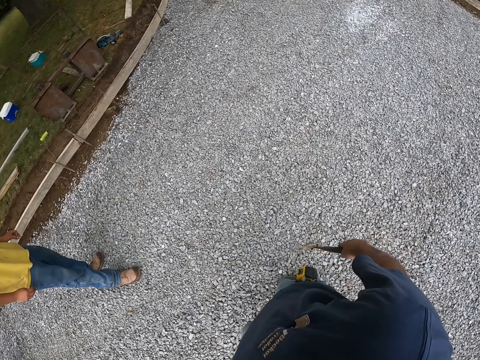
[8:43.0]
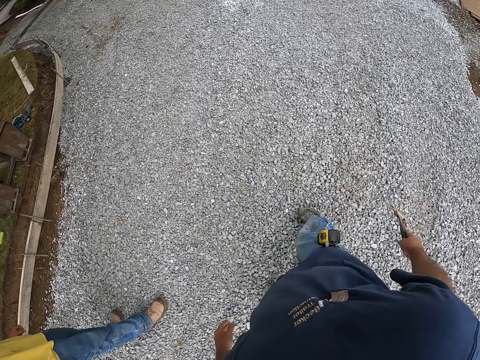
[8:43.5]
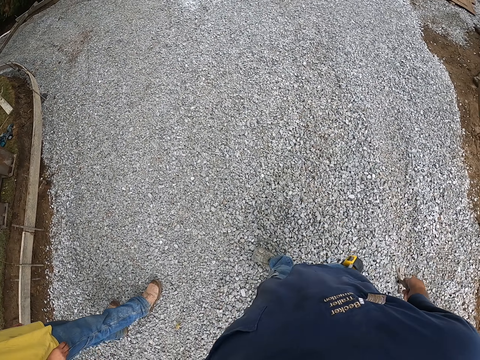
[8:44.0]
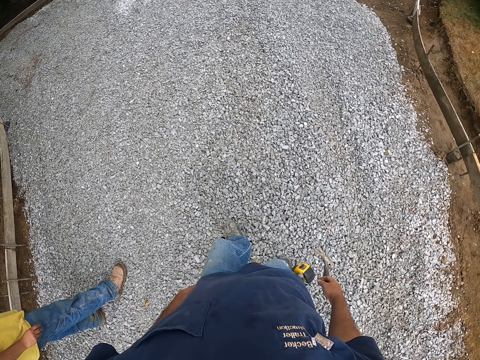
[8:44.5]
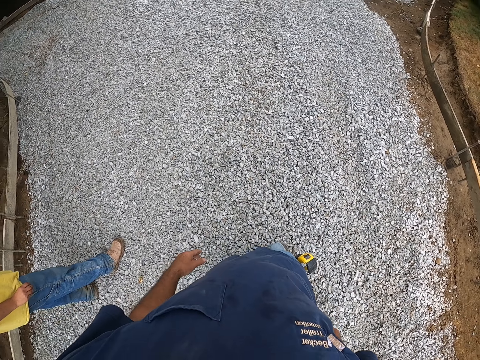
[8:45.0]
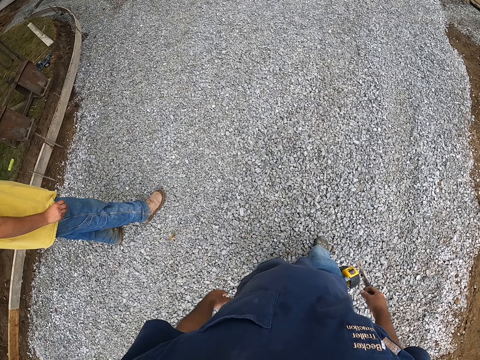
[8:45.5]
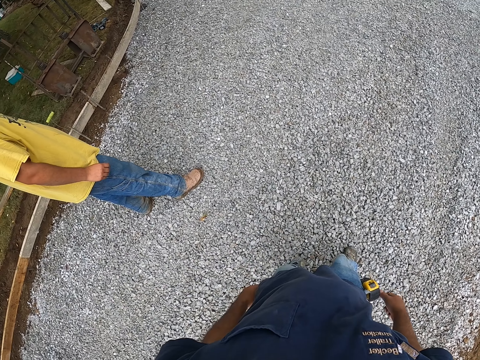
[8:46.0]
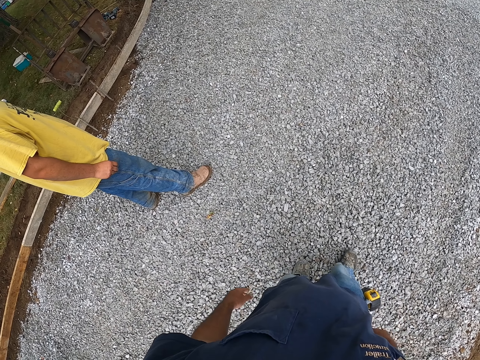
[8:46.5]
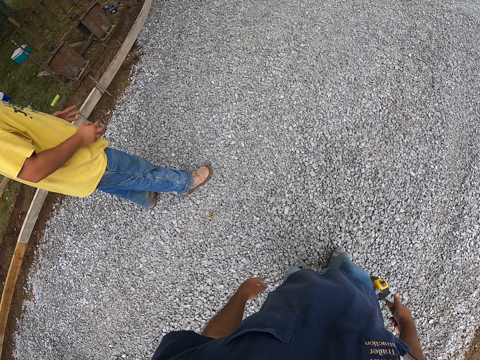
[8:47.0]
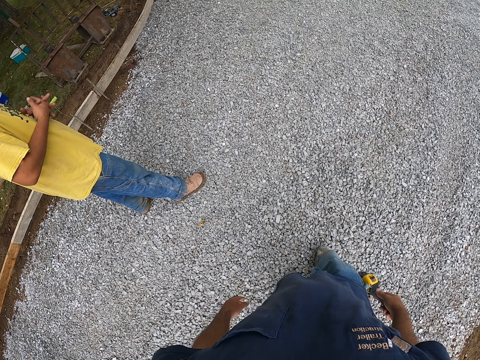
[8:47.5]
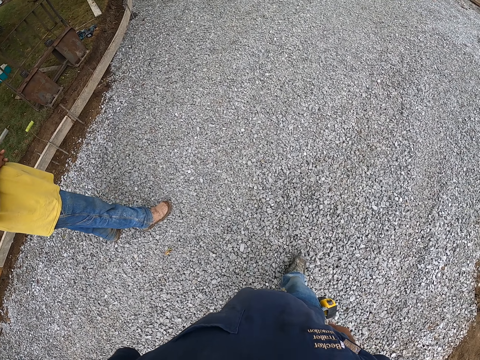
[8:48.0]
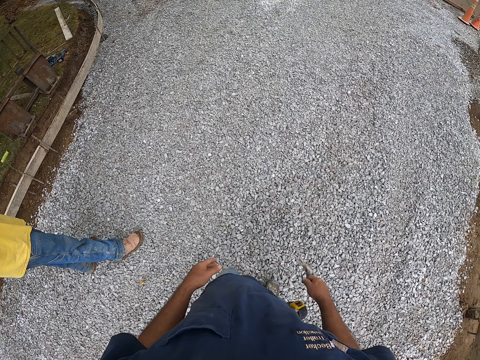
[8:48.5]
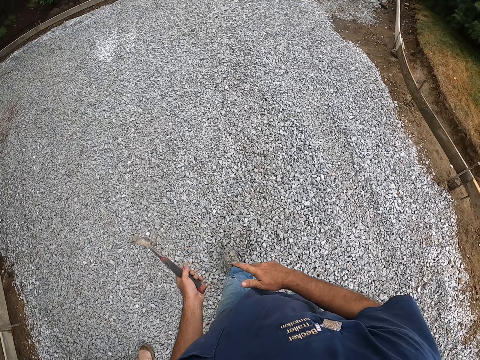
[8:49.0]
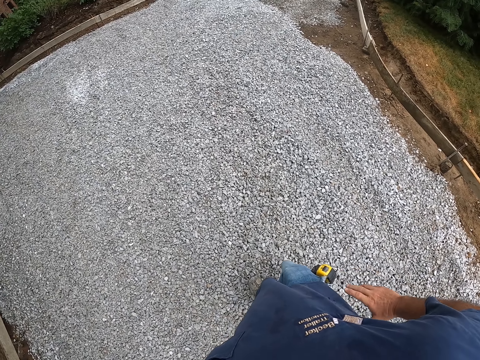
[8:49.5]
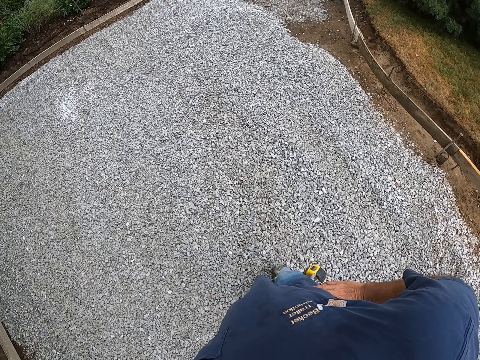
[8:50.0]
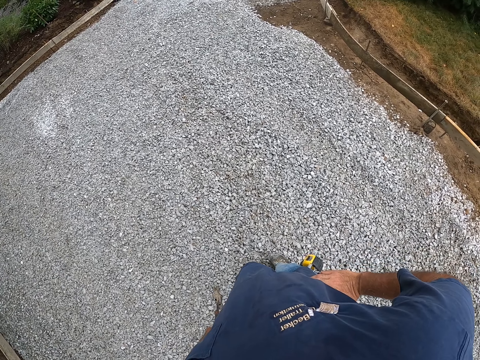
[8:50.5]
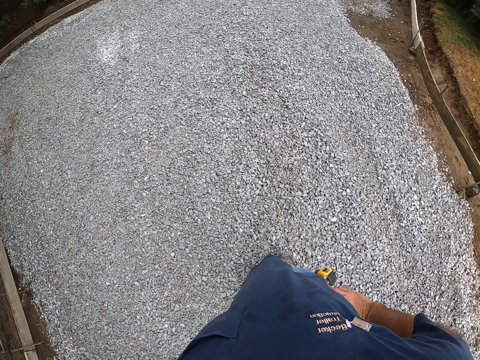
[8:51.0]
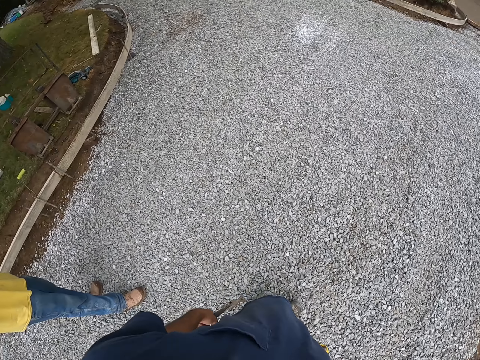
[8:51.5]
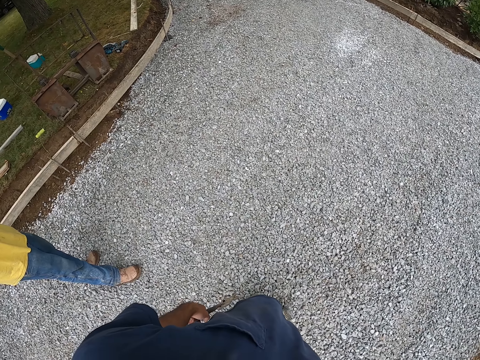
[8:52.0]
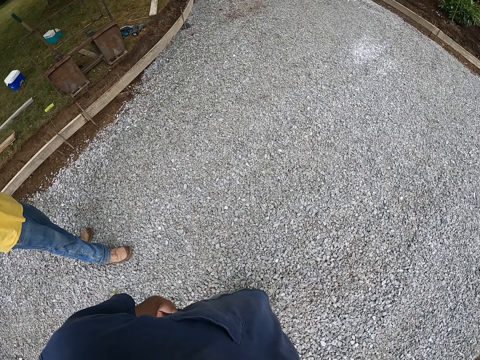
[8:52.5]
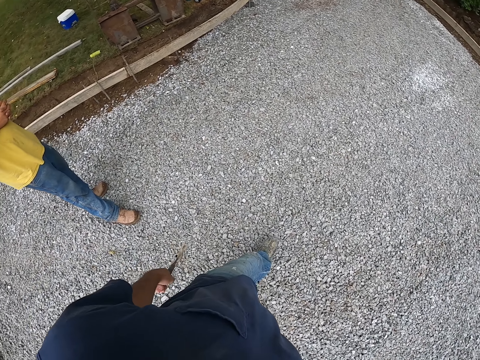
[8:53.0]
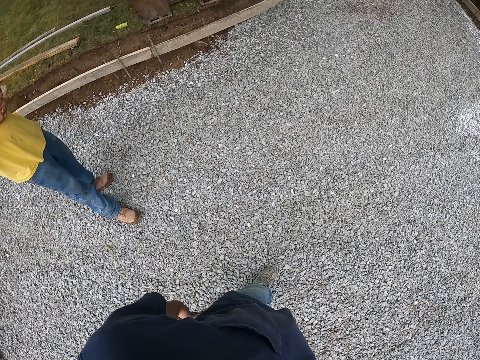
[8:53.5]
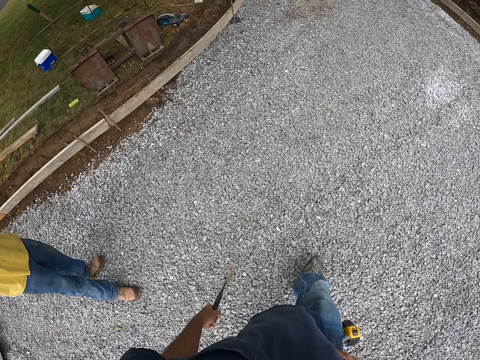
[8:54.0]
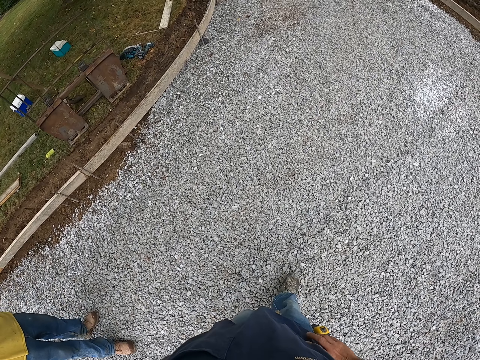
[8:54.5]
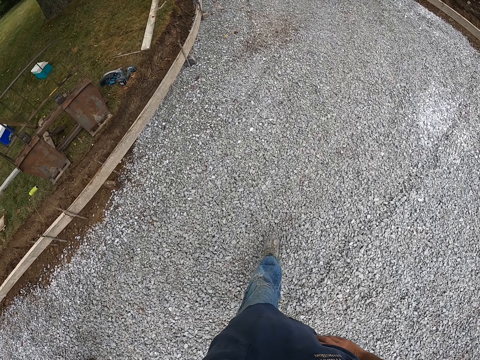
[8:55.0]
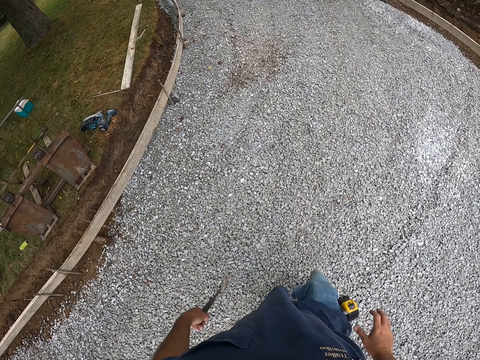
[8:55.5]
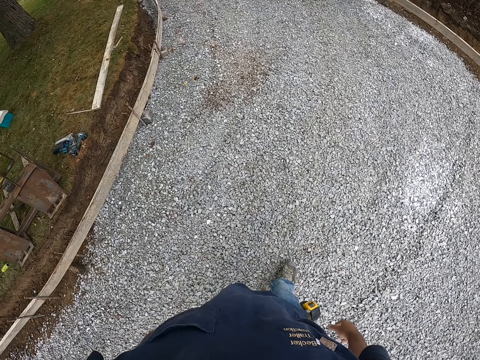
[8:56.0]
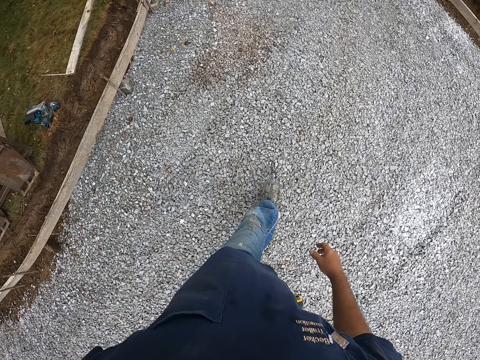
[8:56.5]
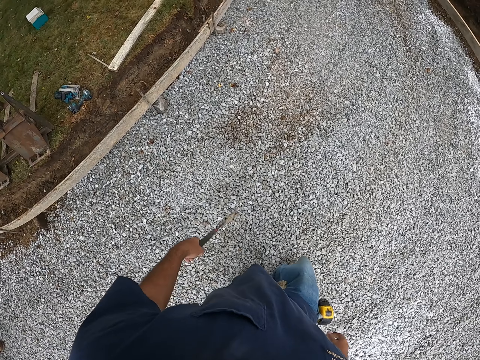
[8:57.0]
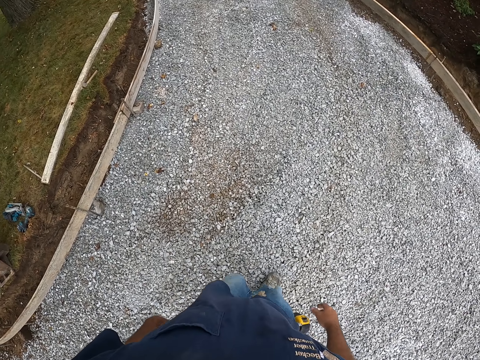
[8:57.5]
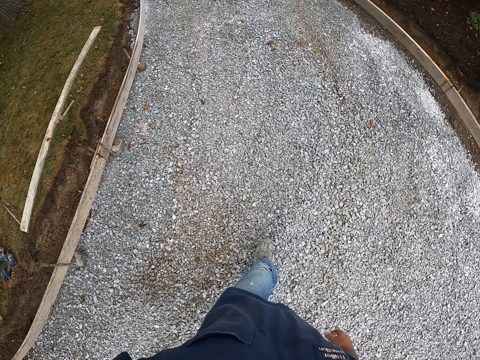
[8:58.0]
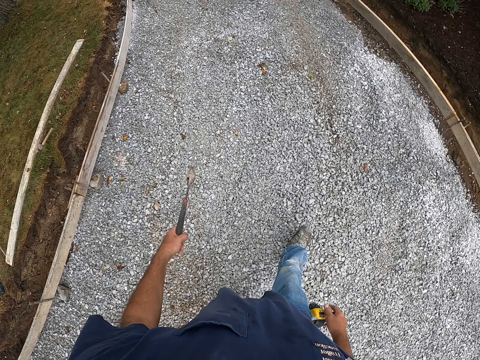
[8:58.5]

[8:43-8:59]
The camera wearer looks at the murram. He holds his waist. He walks on the murram road.

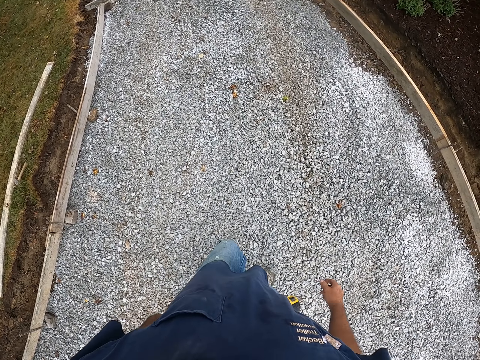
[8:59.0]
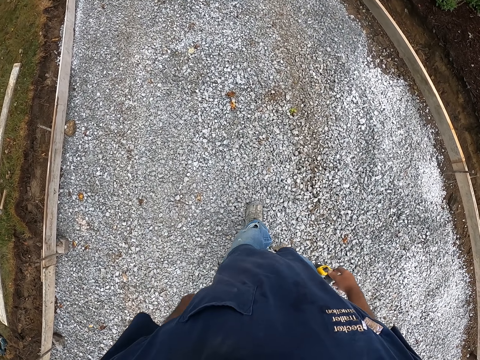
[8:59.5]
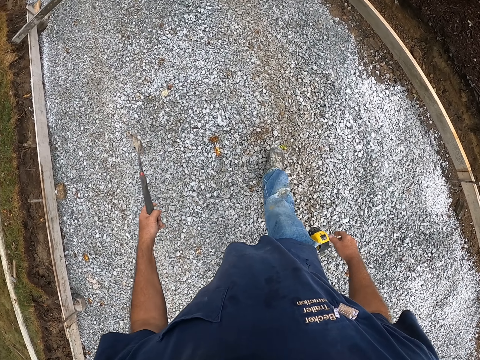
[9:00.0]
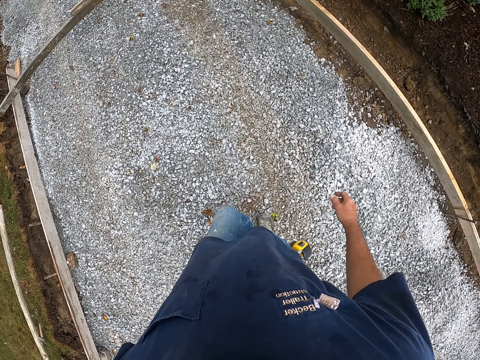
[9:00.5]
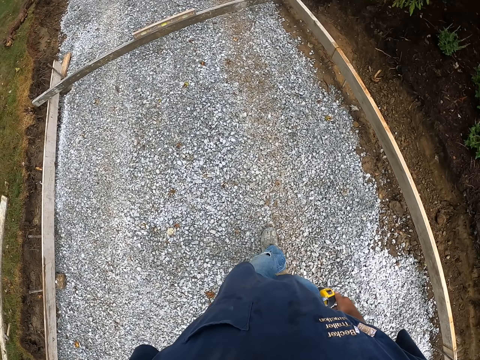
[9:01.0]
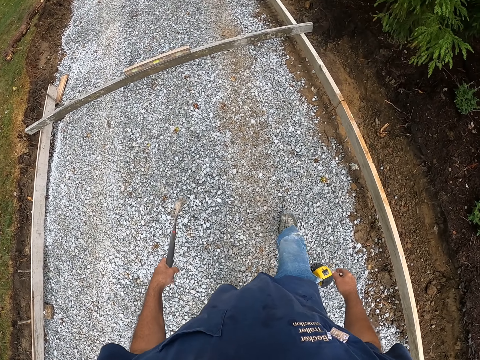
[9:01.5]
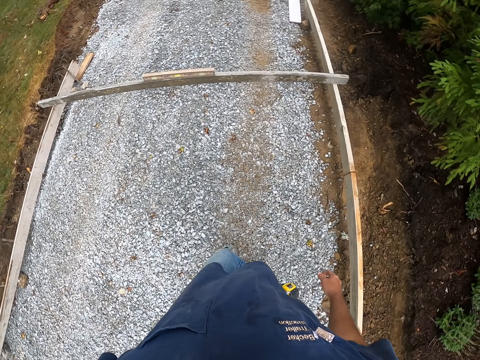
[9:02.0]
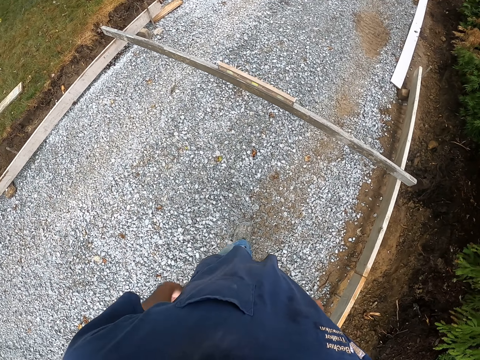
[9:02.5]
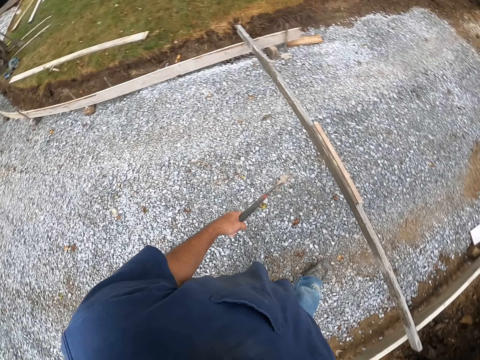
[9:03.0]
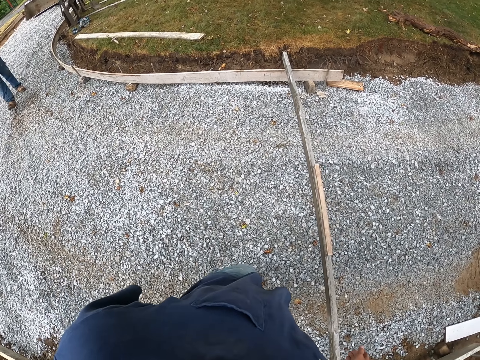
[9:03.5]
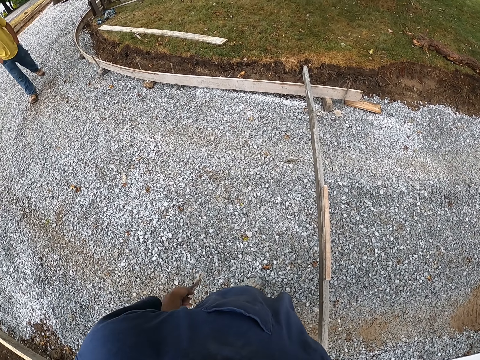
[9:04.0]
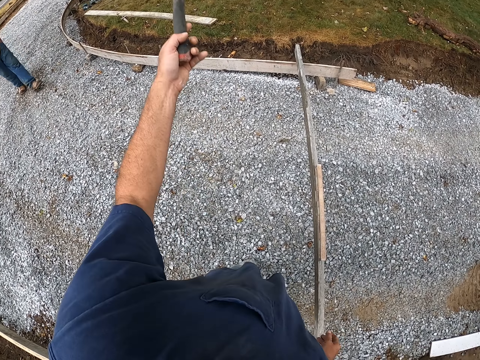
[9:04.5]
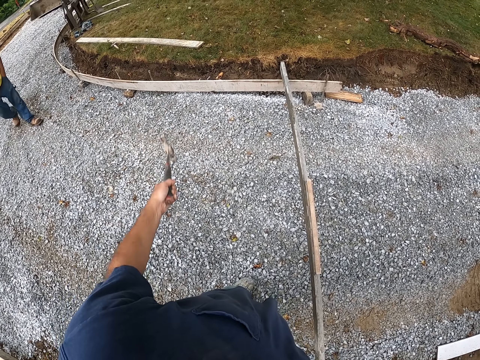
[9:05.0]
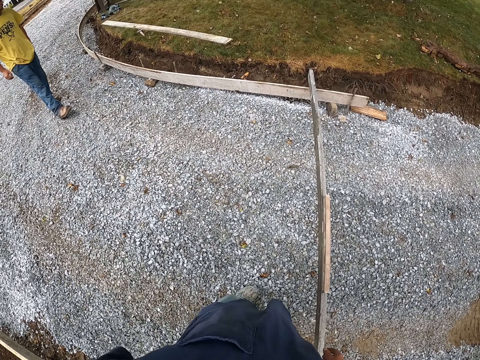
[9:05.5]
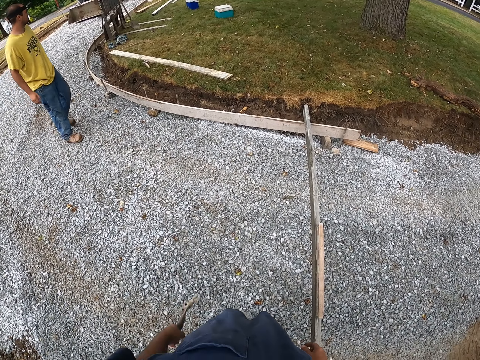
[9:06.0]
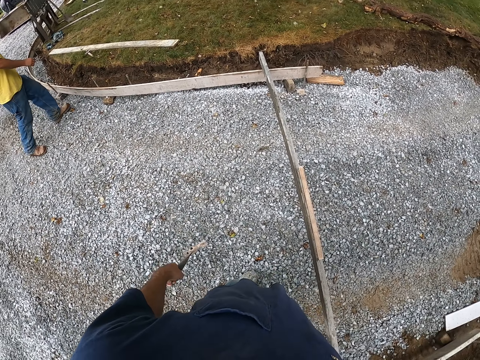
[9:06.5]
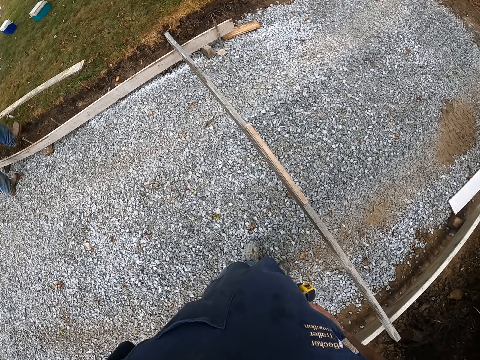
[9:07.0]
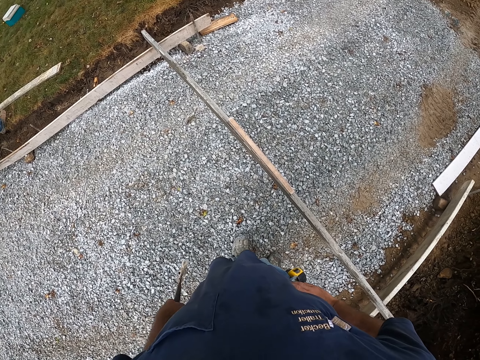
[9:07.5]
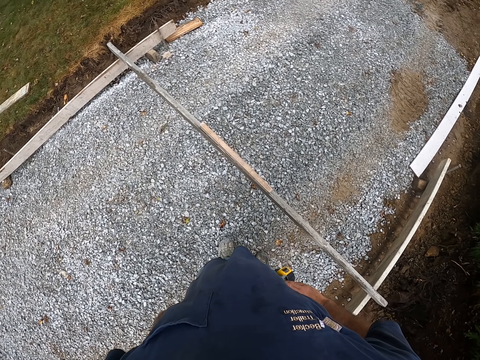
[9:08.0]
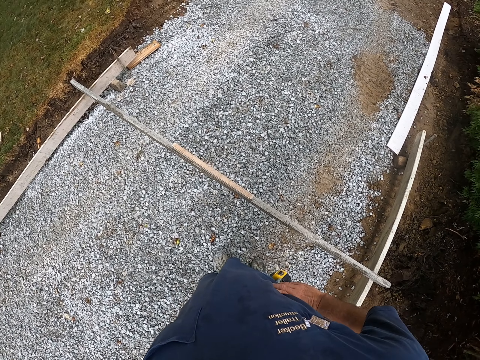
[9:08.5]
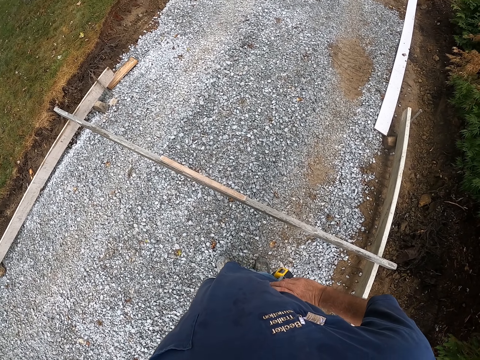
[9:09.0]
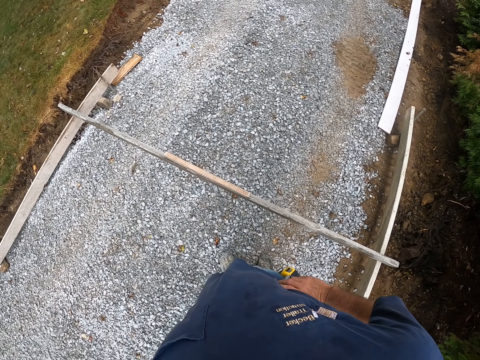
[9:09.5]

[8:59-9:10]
A man walks on the murram road.
